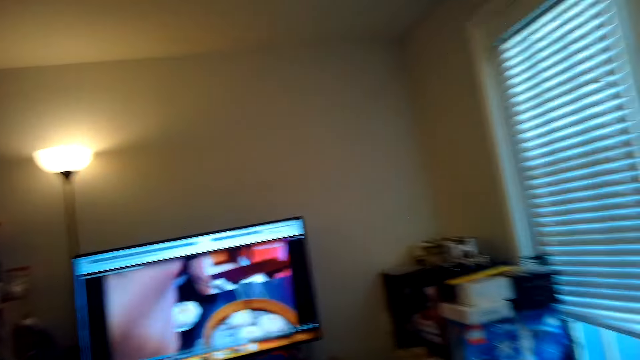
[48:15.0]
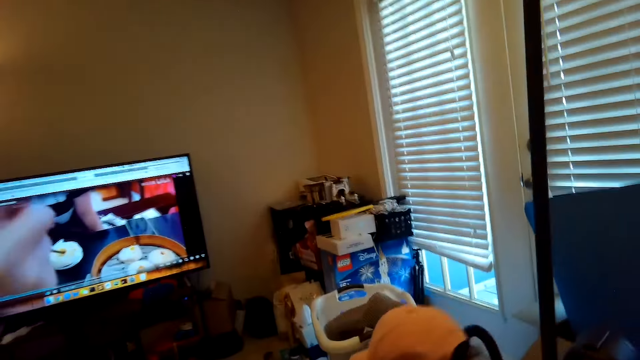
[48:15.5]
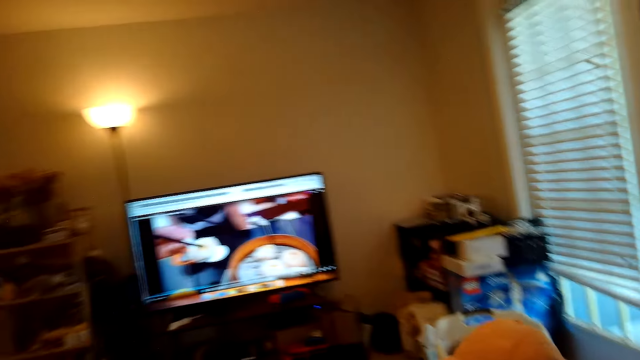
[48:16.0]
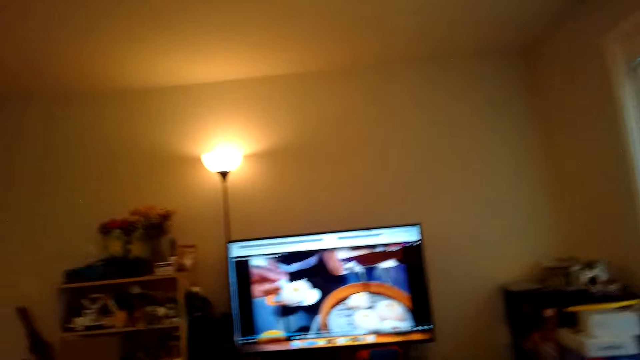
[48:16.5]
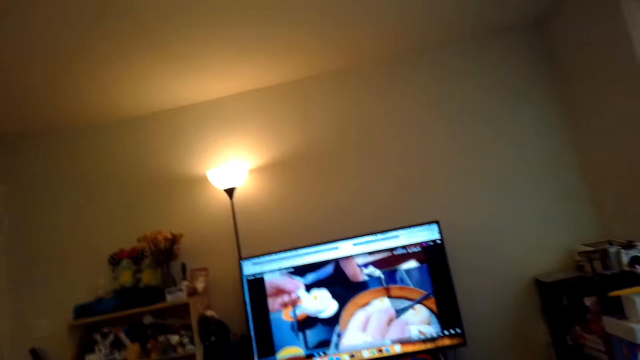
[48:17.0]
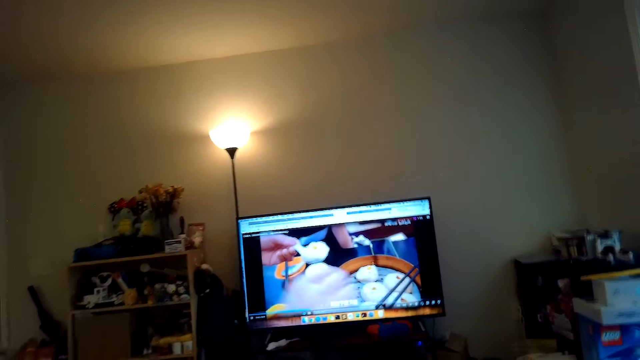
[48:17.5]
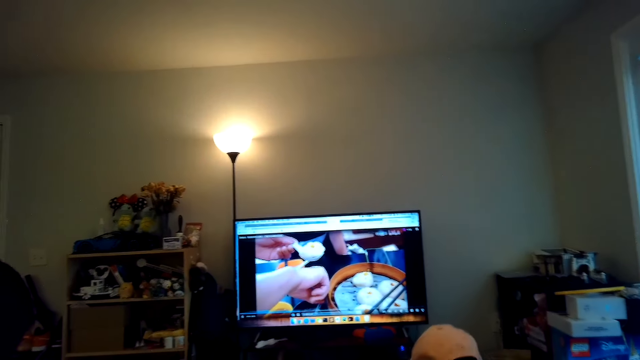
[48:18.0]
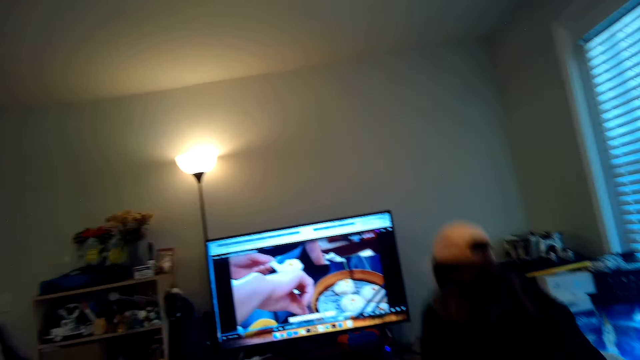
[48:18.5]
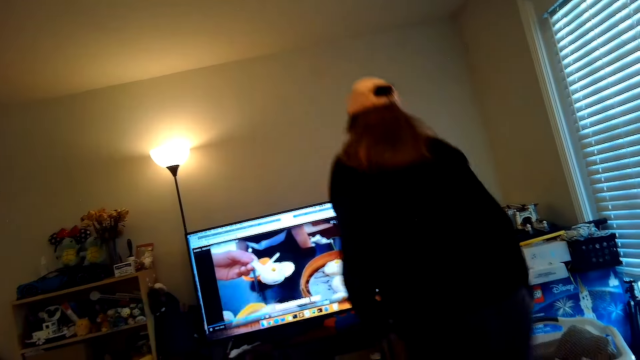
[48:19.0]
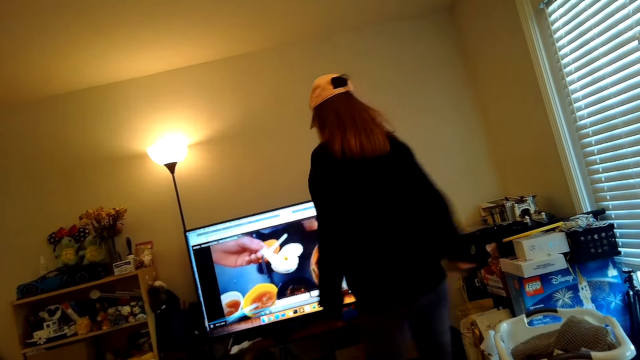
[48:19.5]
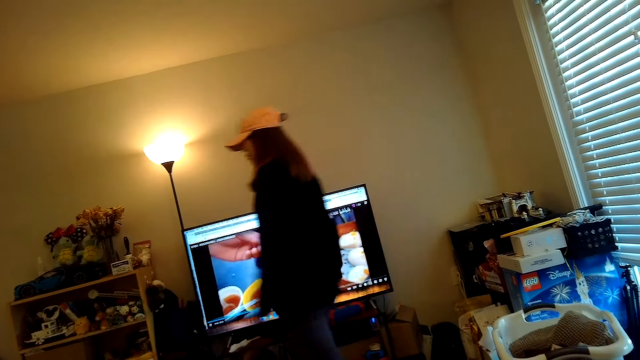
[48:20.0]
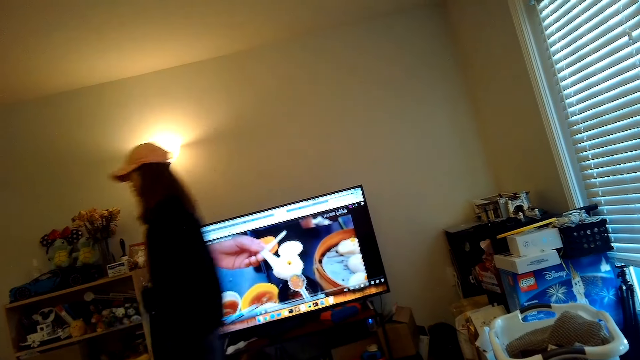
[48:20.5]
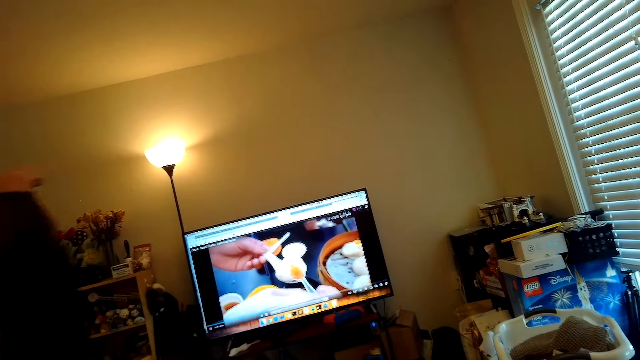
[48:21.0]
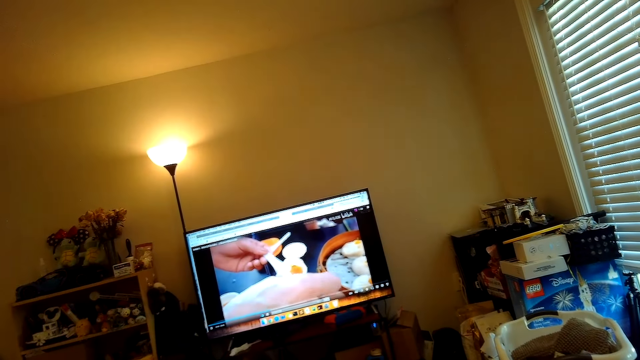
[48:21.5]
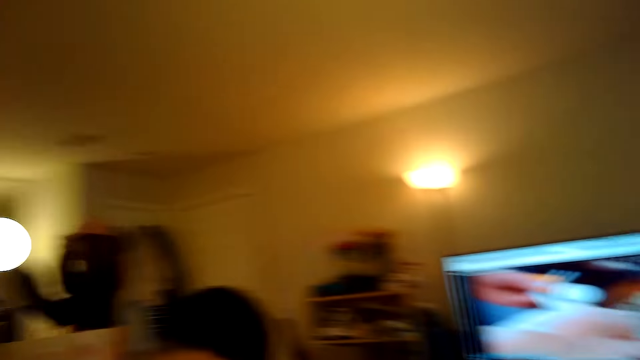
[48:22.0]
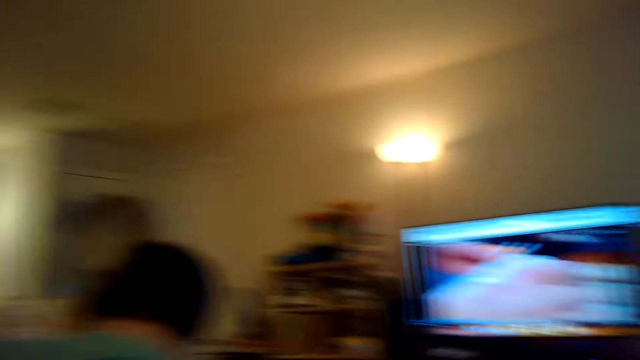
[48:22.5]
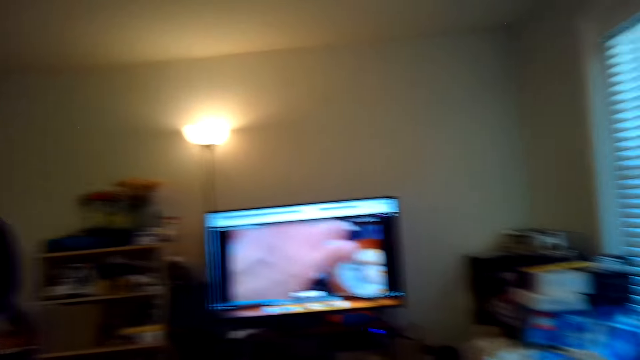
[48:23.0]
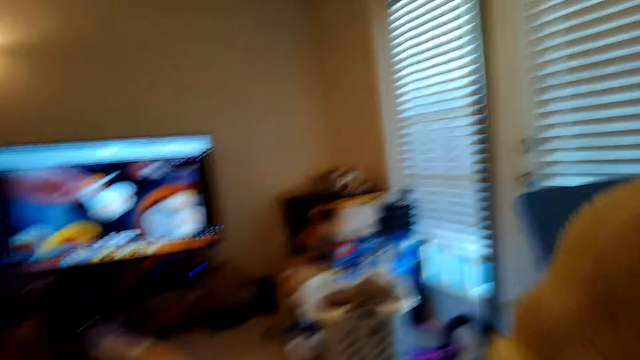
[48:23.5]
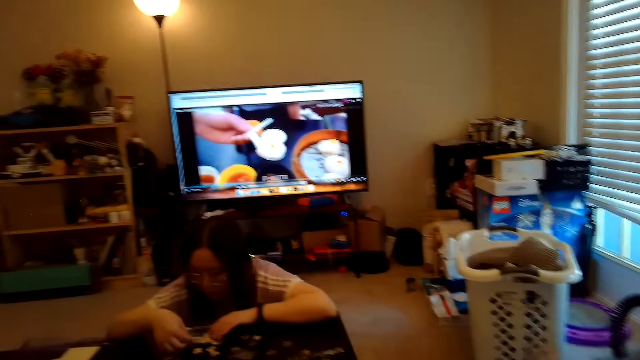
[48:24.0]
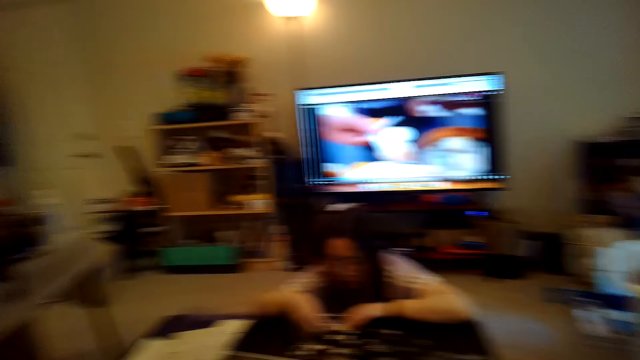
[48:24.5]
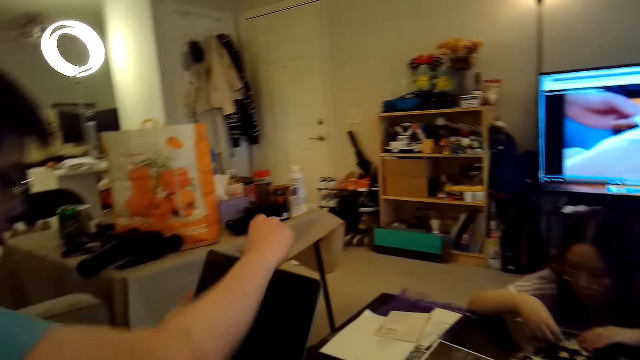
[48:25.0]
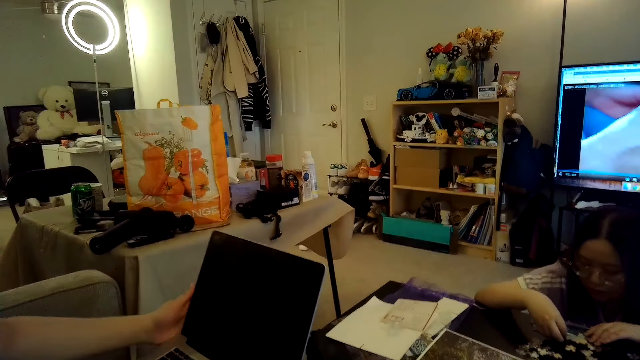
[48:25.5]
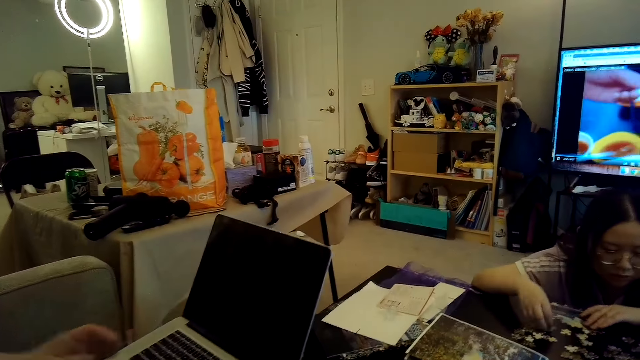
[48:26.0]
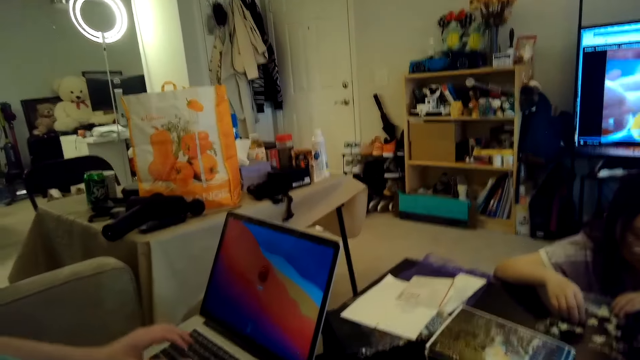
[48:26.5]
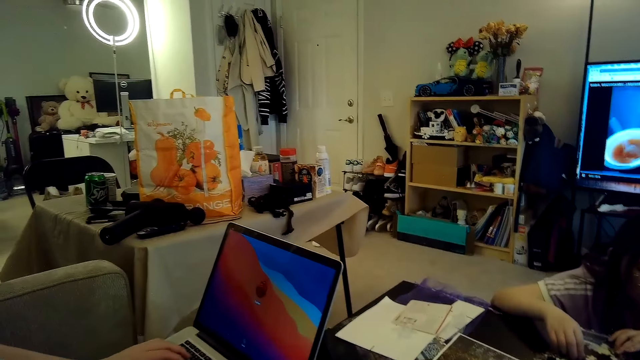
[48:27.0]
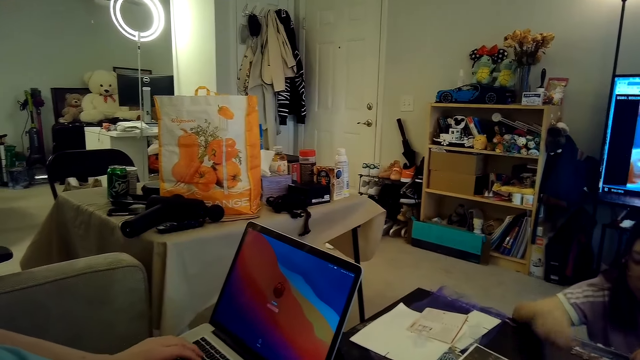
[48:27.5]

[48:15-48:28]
The camera wearer talks. A person stands up and walks on the floor. The camera wearer watches the TV and looks around. Another person plays a puzzle game. A third person operates a laptop.

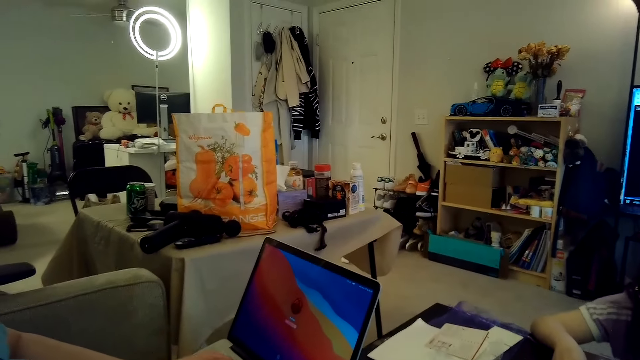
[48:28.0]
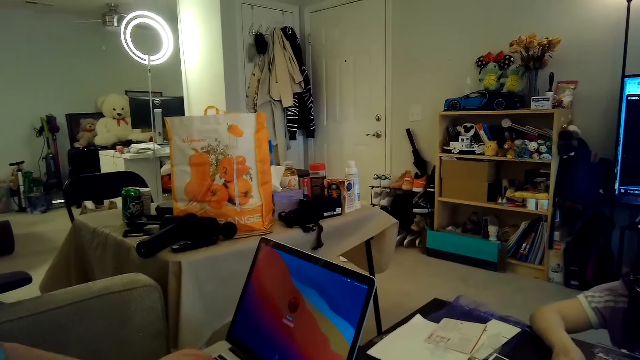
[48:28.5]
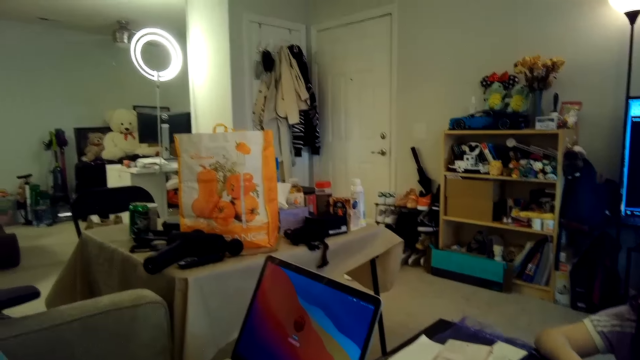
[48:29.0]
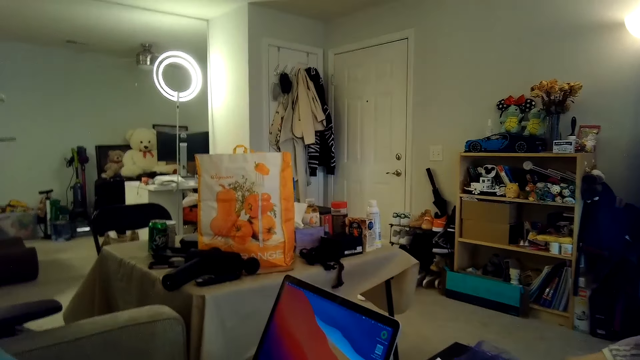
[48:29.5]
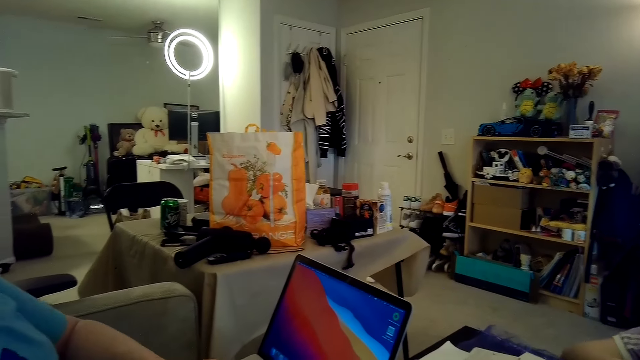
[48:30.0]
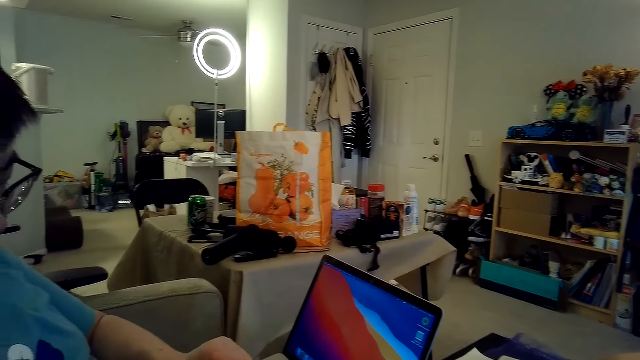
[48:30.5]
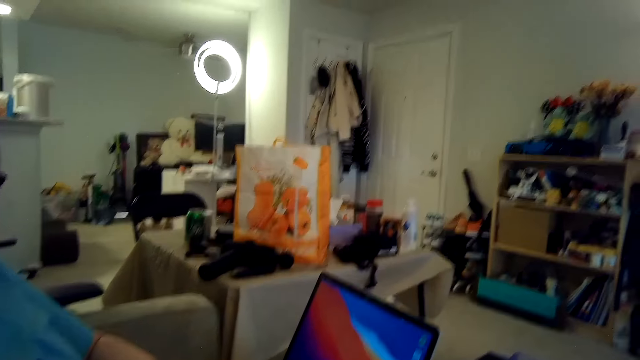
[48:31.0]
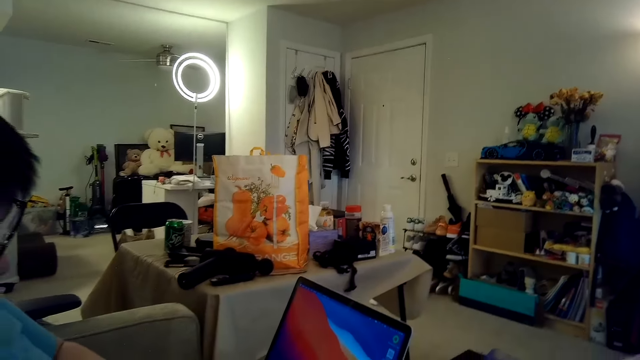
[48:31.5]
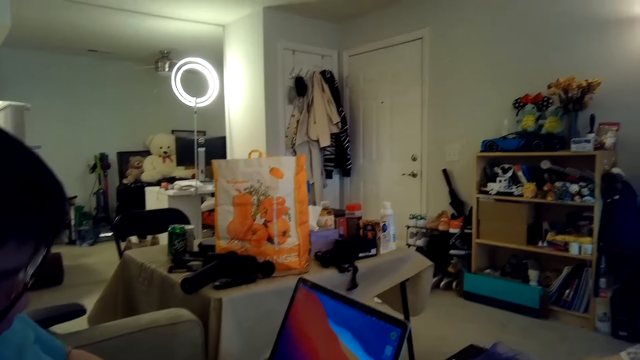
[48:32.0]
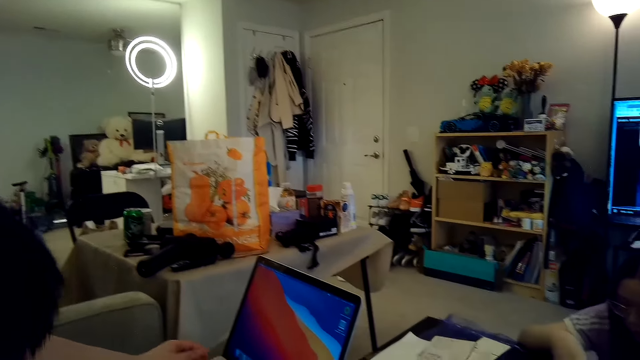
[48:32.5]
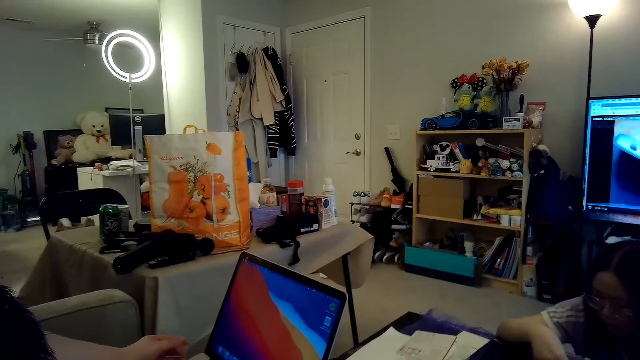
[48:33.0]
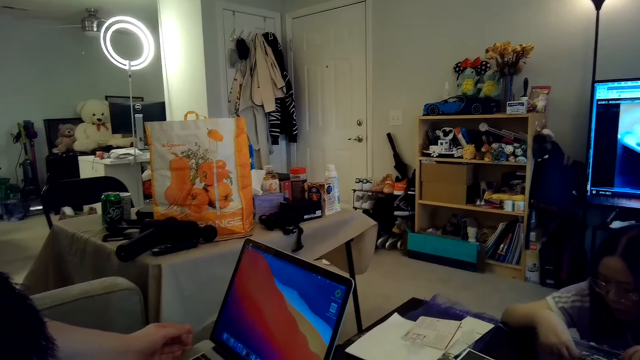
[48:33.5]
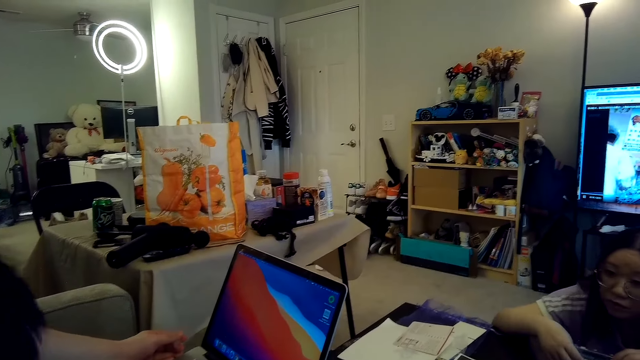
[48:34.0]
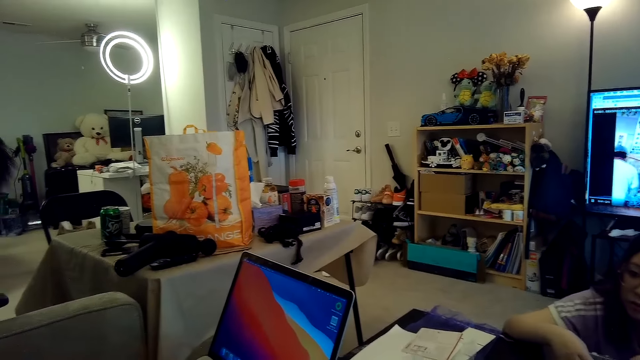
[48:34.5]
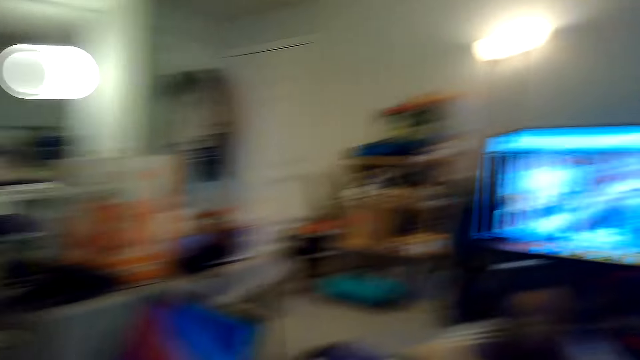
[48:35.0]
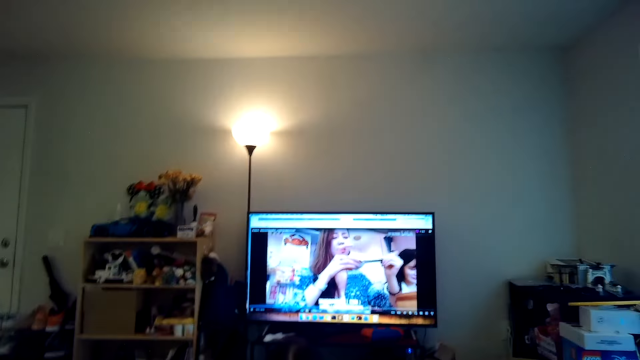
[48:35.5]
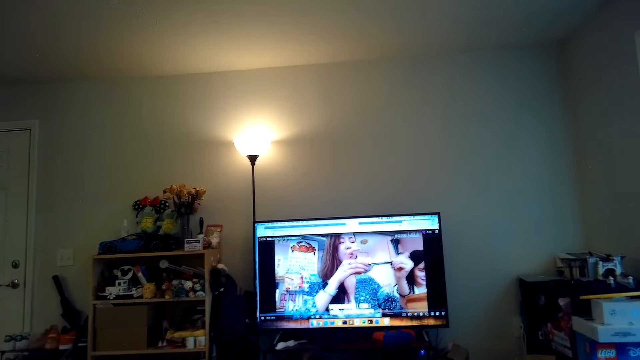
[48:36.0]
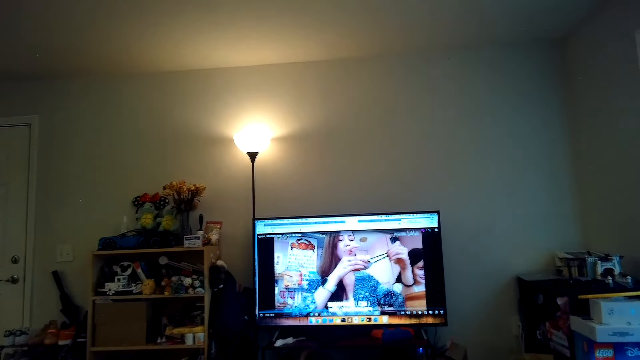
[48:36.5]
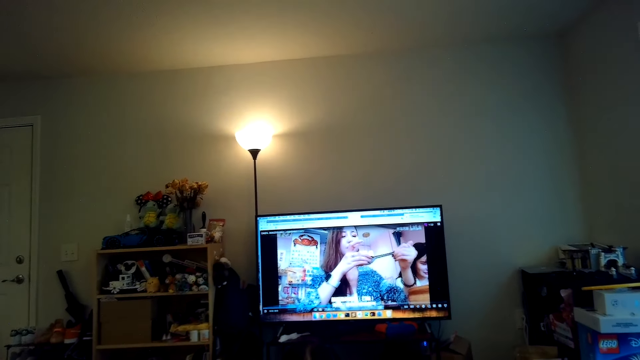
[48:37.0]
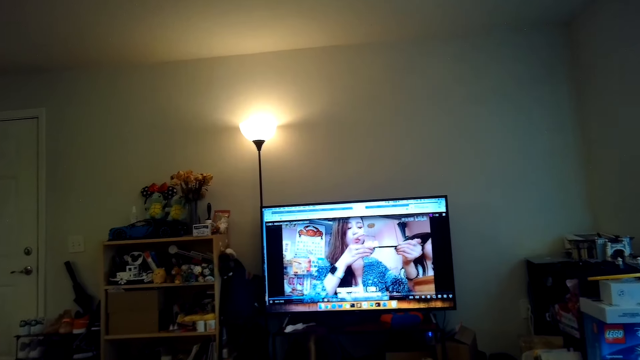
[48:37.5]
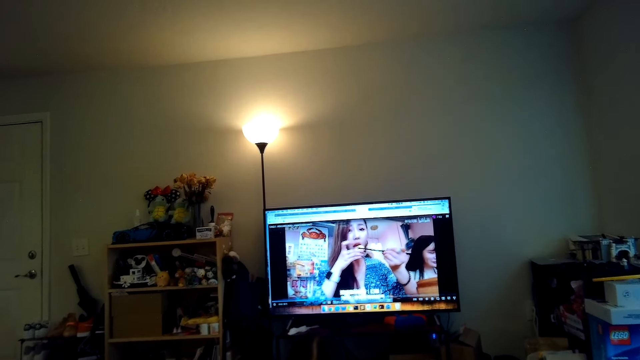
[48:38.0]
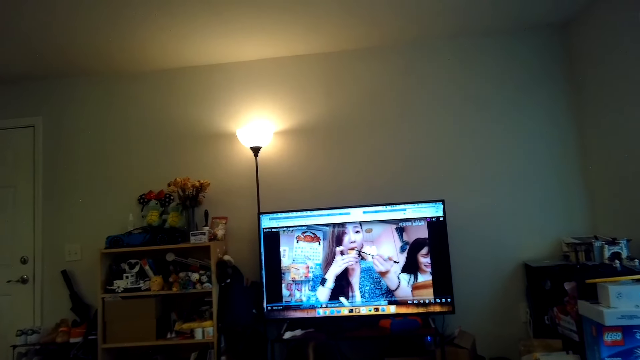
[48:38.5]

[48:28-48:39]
The camera wearer talks. A person talks. The camera wearer watches the TV.
